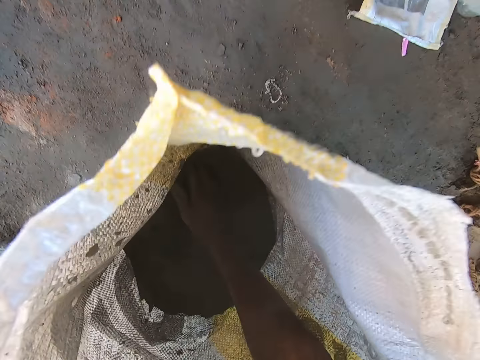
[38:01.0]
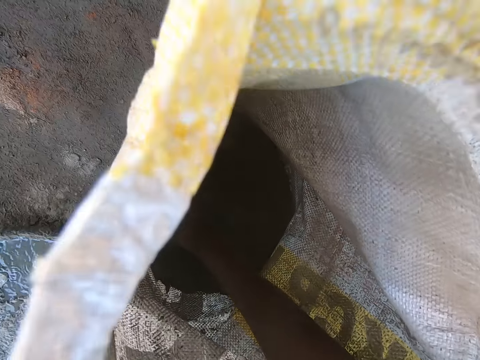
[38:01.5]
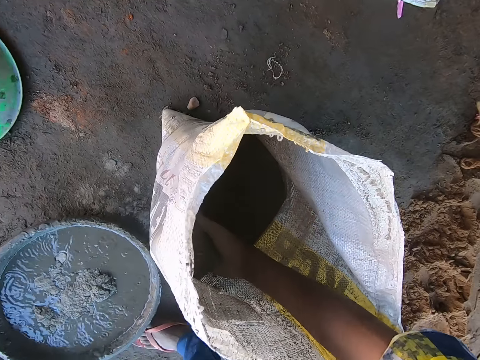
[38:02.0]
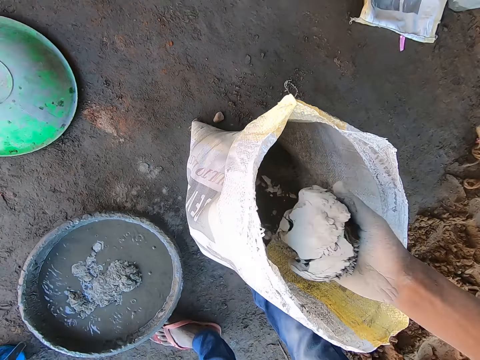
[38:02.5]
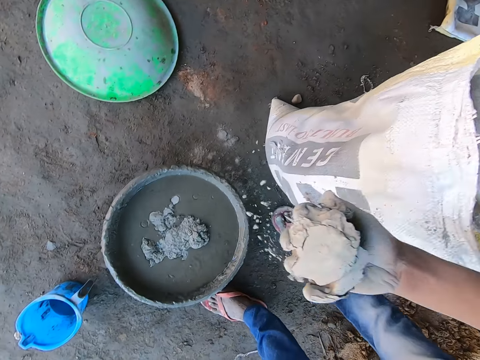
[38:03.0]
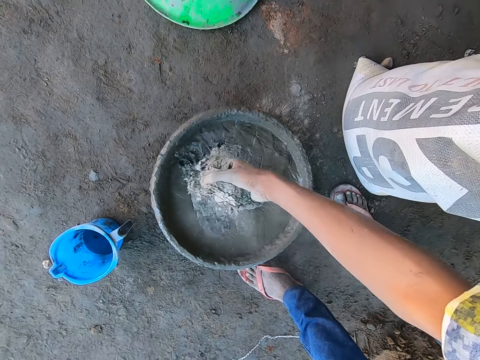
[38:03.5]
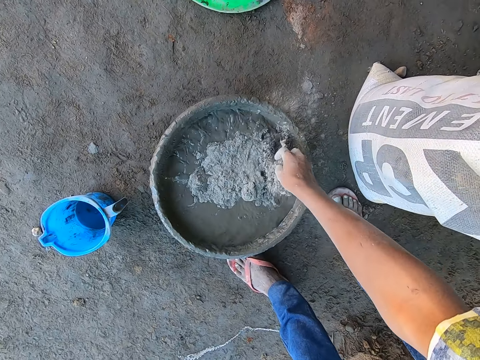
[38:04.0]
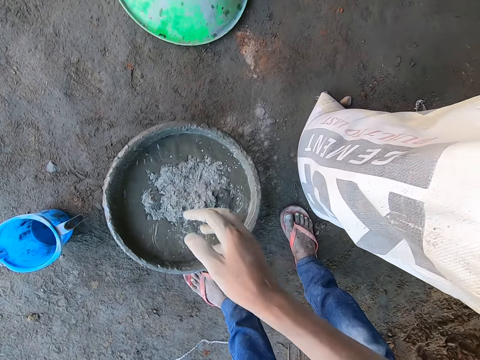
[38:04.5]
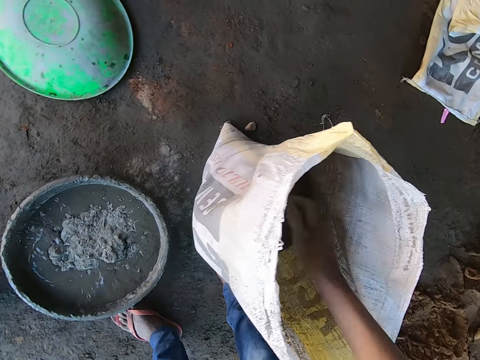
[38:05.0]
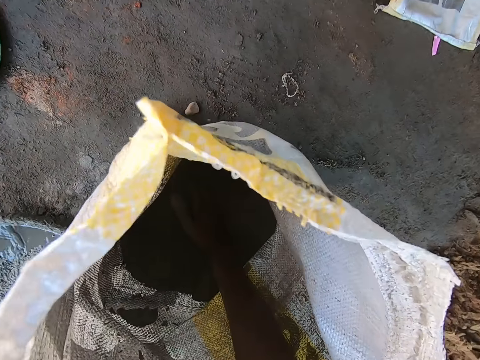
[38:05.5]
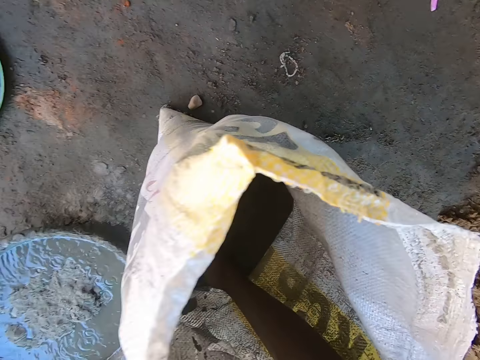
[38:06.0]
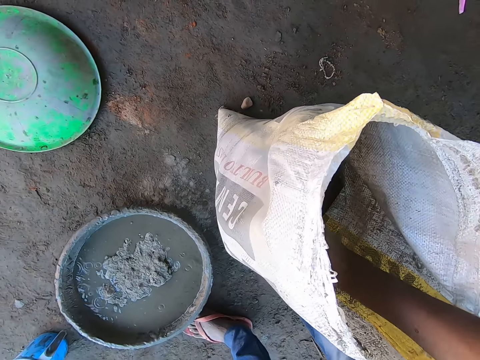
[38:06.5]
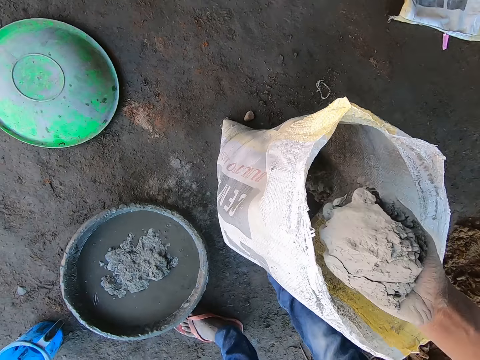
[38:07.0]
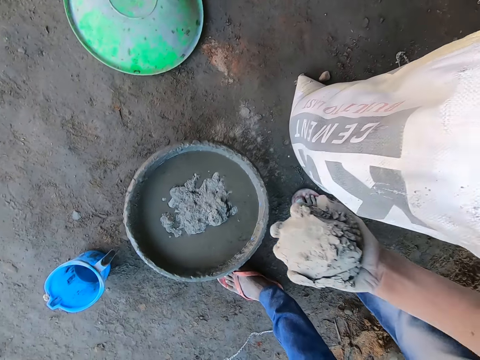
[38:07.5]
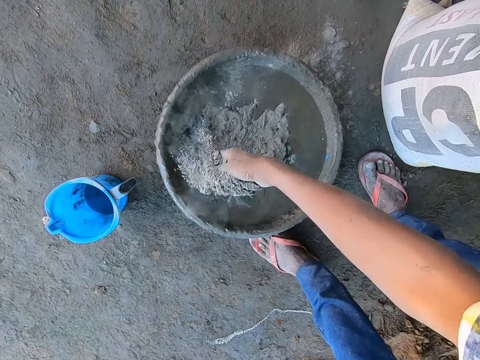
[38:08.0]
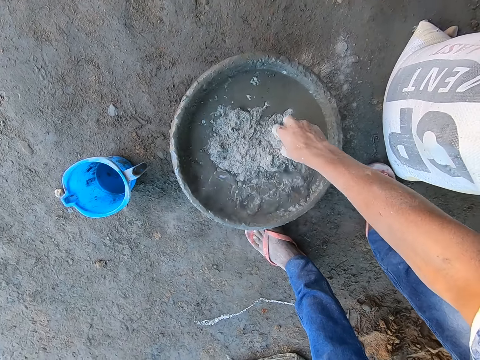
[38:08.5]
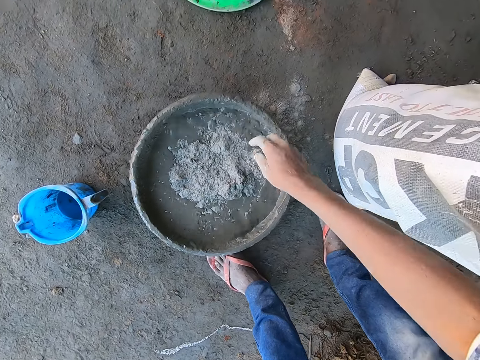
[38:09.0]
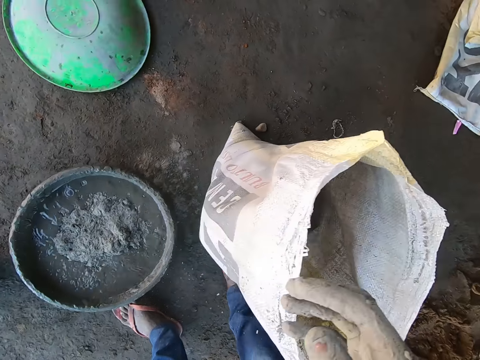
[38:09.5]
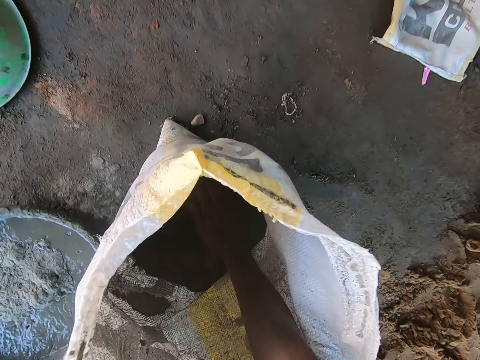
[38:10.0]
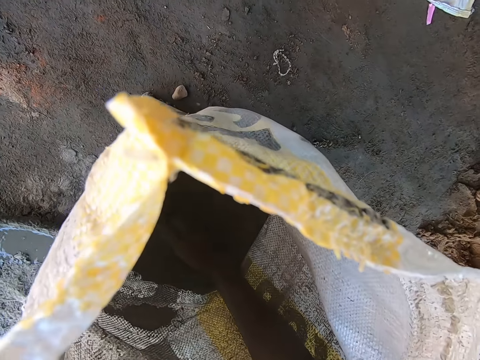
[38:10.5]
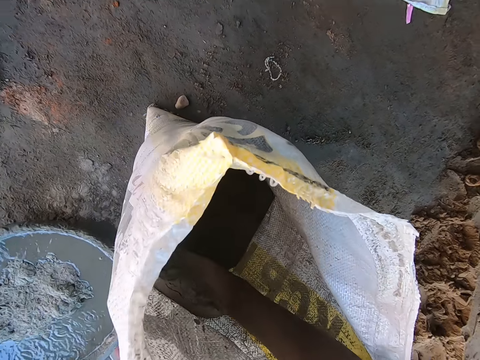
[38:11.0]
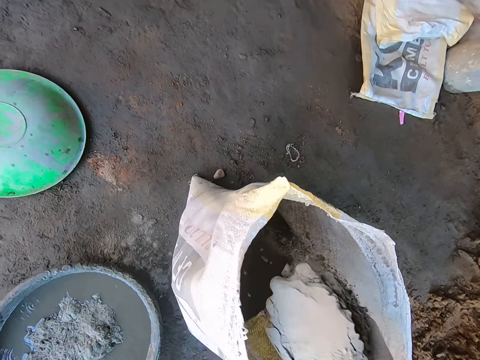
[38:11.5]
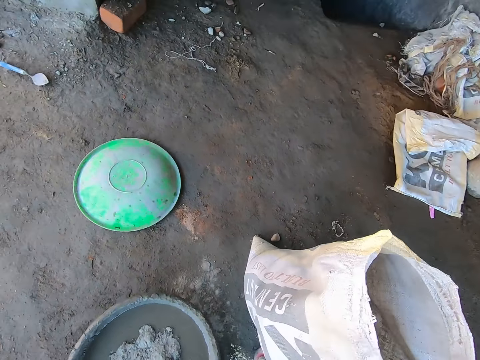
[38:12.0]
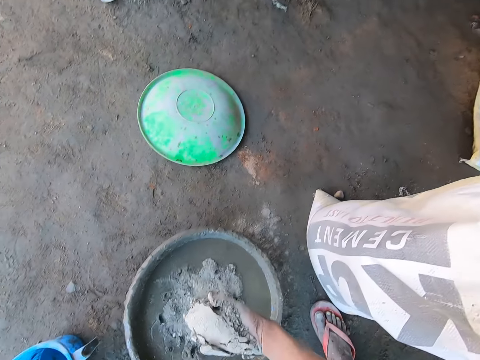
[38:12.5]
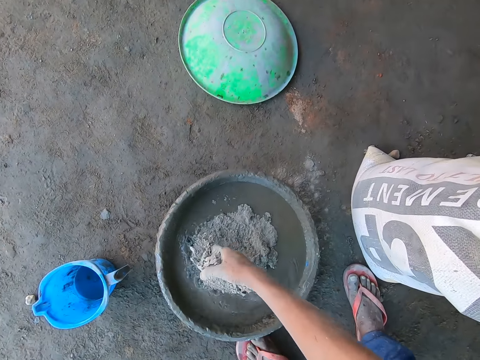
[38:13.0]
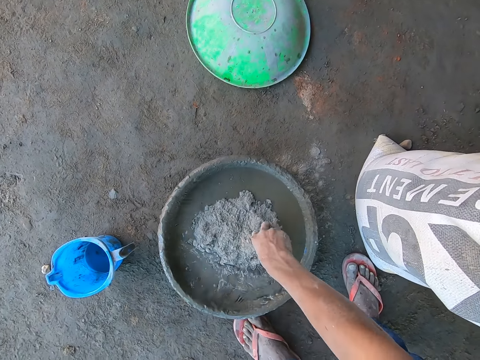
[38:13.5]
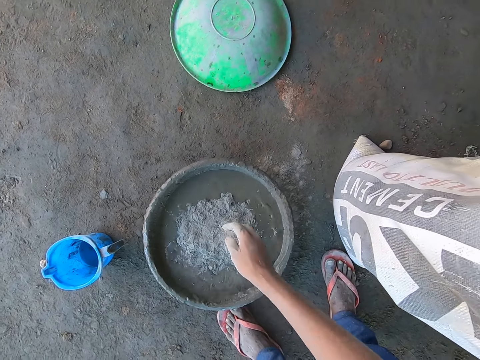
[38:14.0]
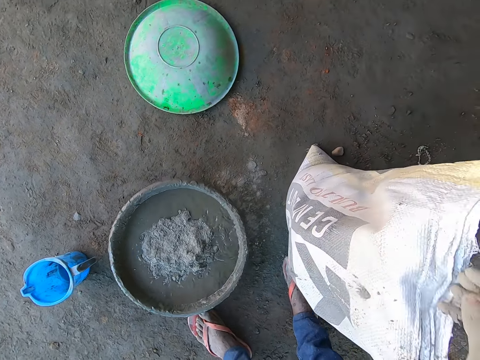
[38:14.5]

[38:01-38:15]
The camera wearer scoops cement from the bag of cement on the floor with his right hand. He pours the cement in his right hand into the bowl of water on the floor. He scoops cement from the bag of cement on the floor with his right hand. He pours the cement in his right hand into the bowl of water on the floor. He scoops cement from the bag of cement on the floor with his right hand. He pours the cement in his right hand into the bowl of water on the floor.

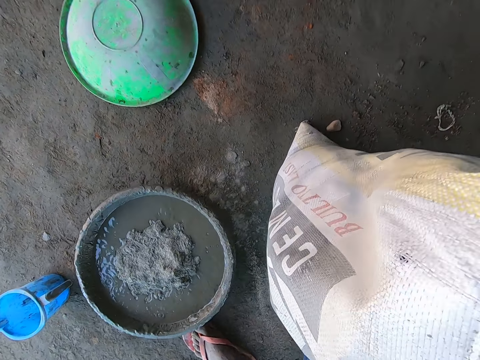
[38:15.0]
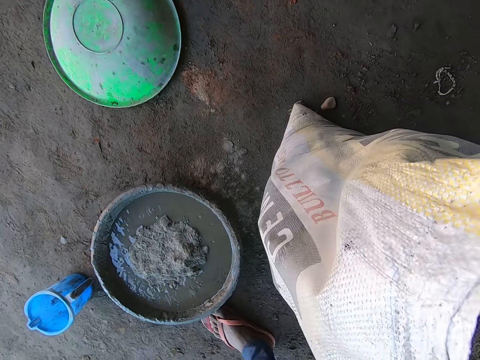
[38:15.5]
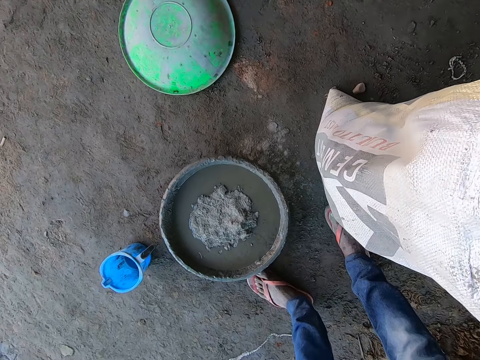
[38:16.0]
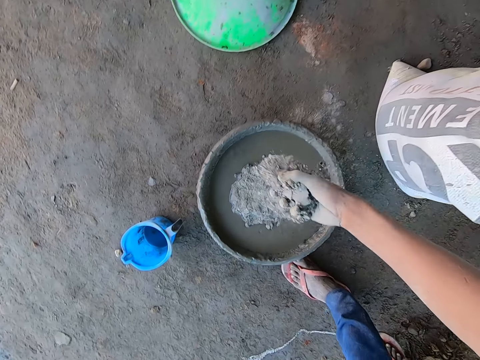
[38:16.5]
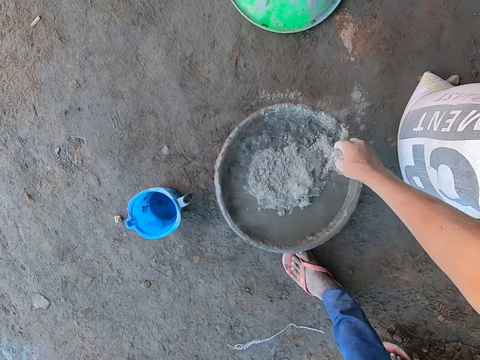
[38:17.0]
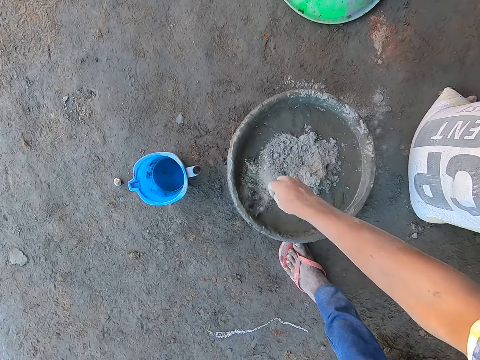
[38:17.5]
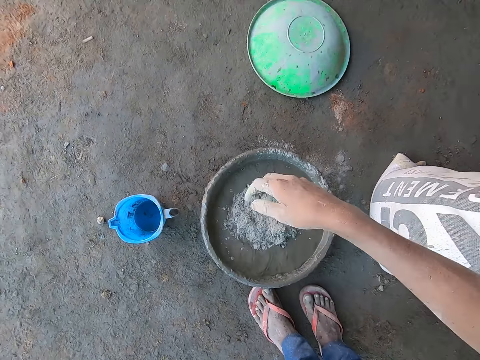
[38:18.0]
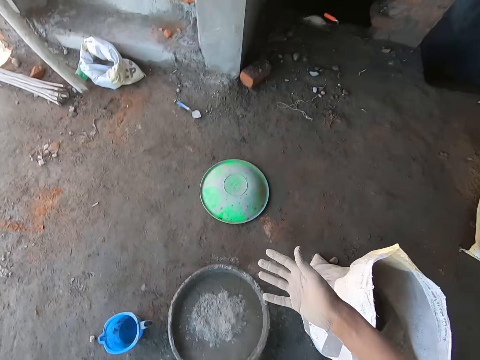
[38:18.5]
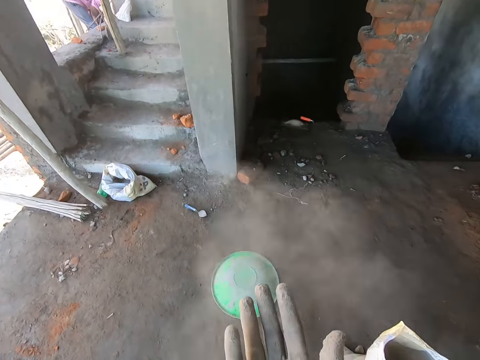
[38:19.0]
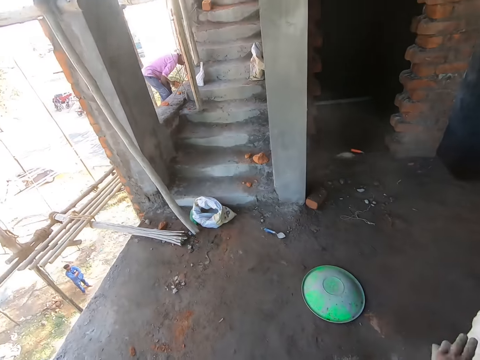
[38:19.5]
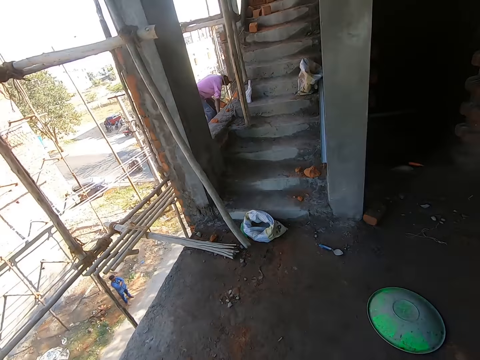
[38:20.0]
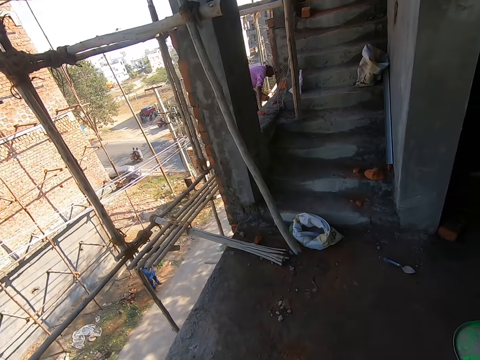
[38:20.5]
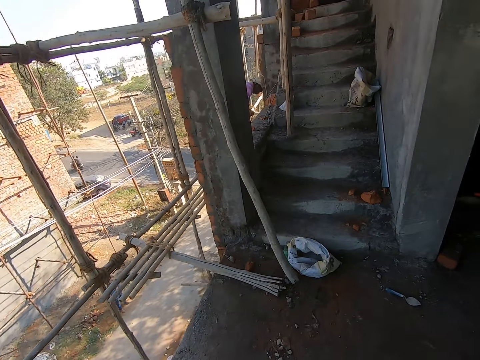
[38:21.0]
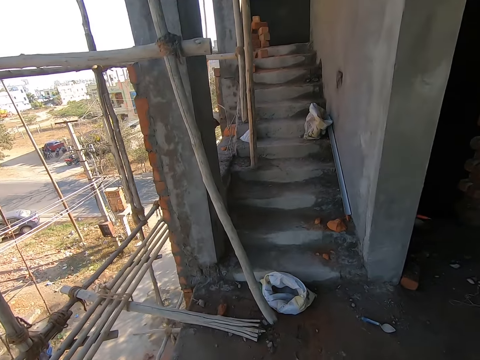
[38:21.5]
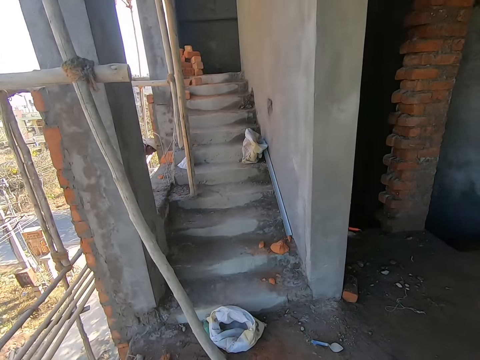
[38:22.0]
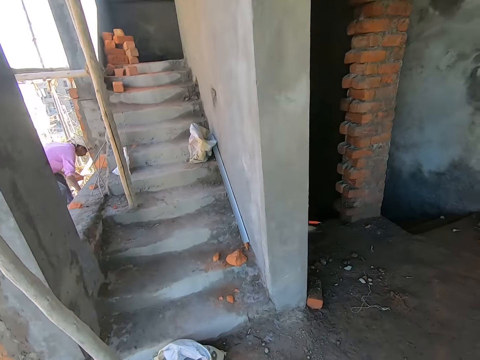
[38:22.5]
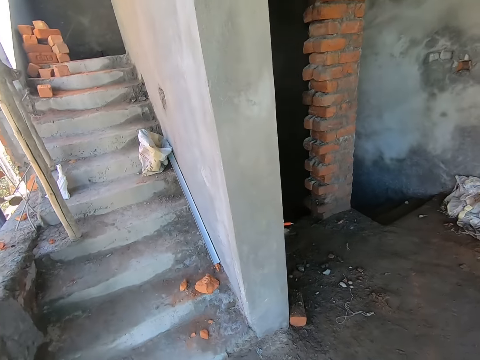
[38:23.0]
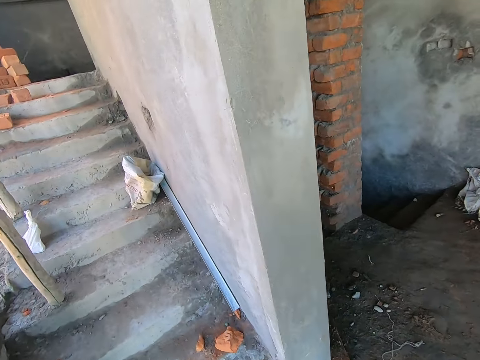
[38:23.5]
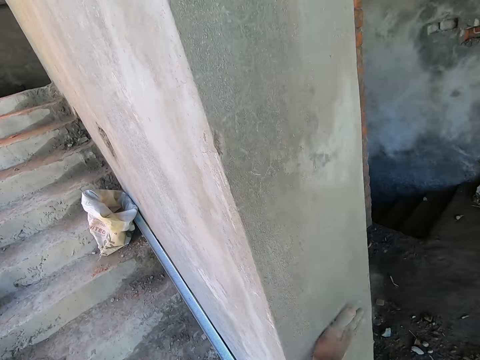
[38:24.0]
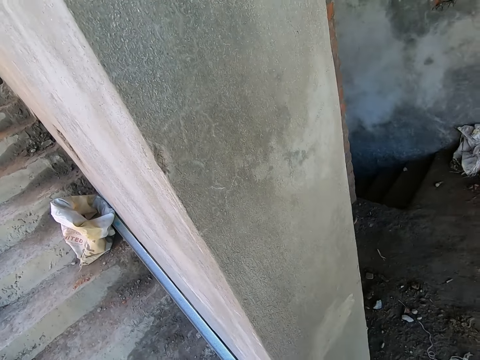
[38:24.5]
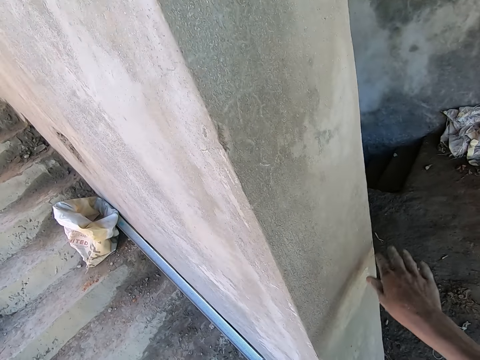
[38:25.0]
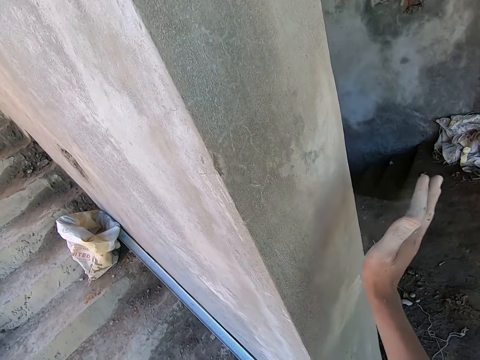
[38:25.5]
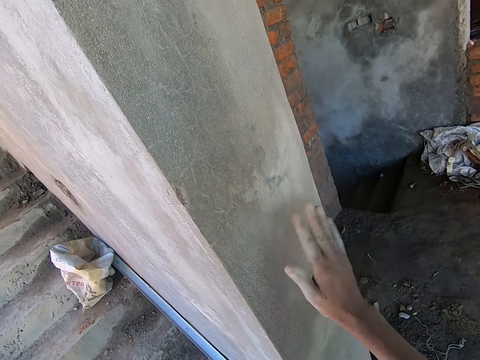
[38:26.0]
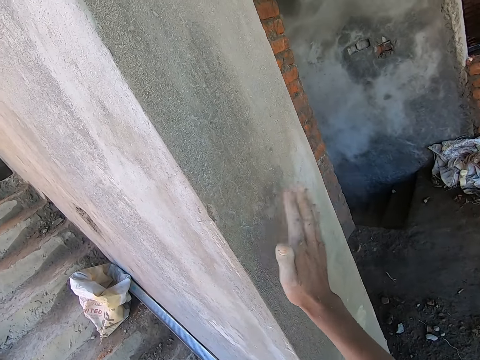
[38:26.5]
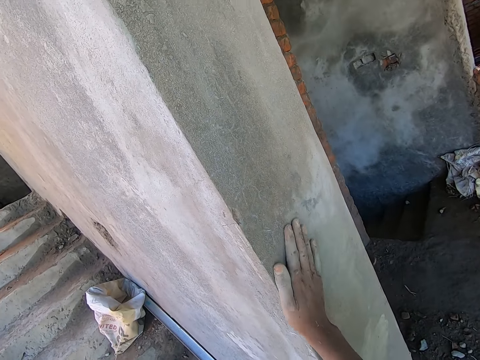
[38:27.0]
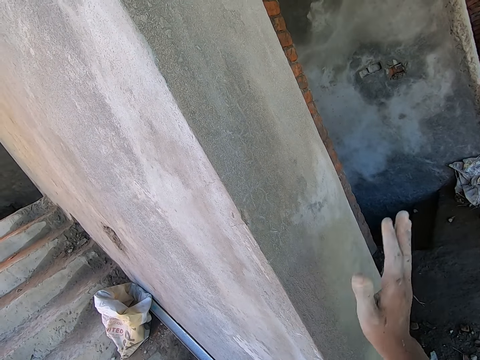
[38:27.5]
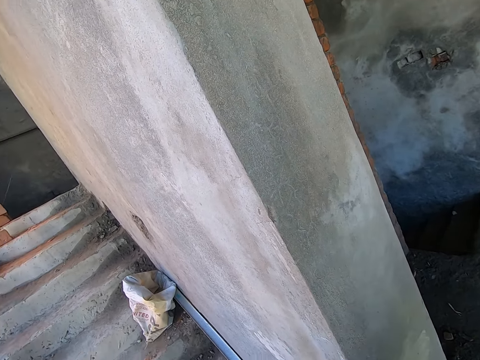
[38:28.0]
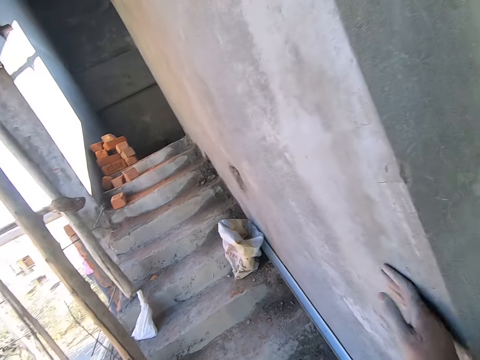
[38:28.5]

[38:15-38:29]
The camera wearer scoops cement from the bag of cement on the floor with his right hand. He pours the cement in his right hand into the bowl of water on the floor. He blows air from his mouth on his right hand. He clears his hand. He looks around the building and walks around the building. He hits a wall with his right hand.
